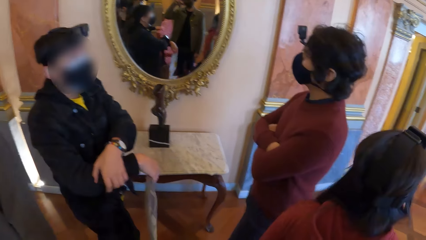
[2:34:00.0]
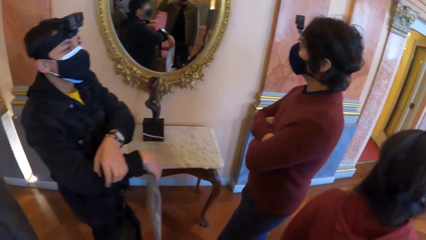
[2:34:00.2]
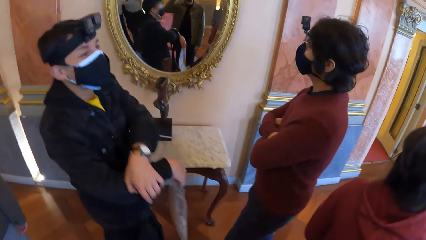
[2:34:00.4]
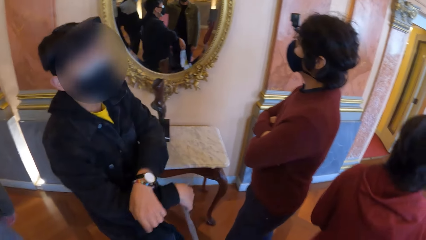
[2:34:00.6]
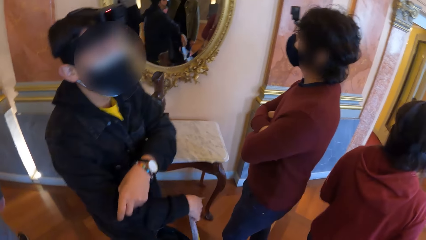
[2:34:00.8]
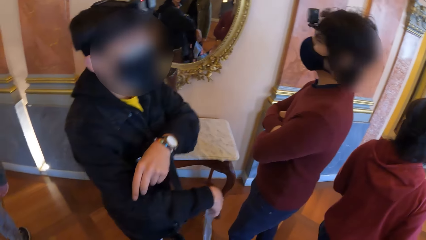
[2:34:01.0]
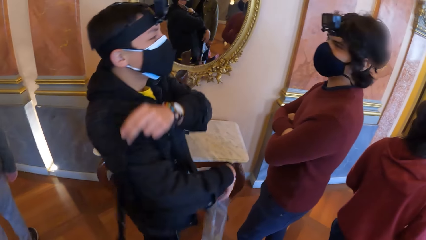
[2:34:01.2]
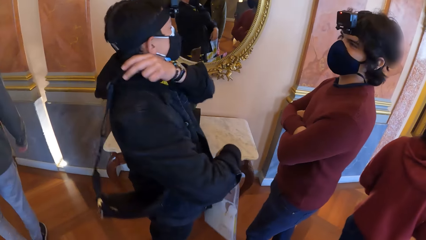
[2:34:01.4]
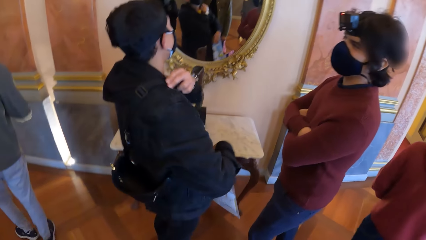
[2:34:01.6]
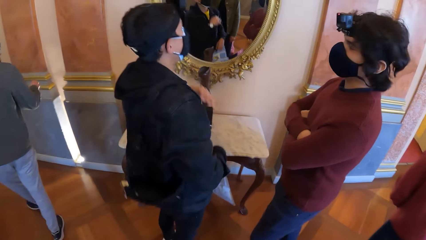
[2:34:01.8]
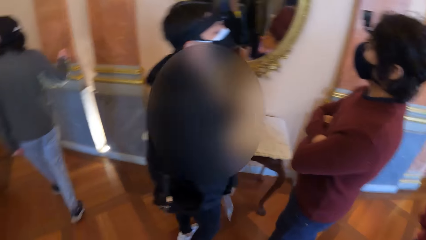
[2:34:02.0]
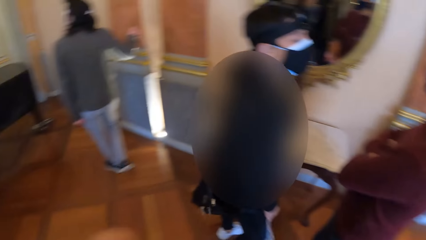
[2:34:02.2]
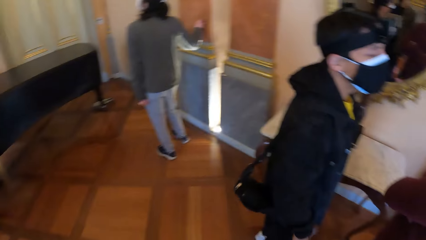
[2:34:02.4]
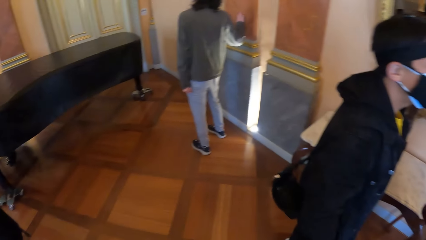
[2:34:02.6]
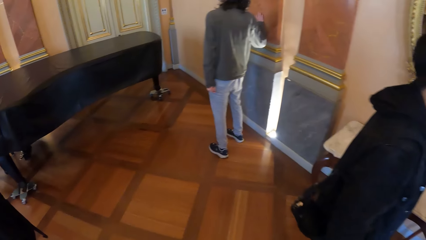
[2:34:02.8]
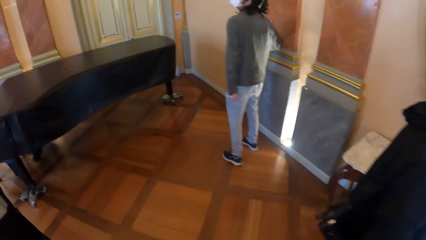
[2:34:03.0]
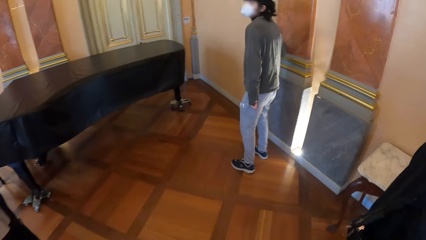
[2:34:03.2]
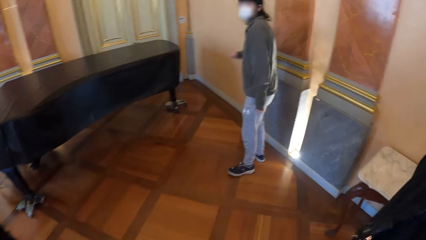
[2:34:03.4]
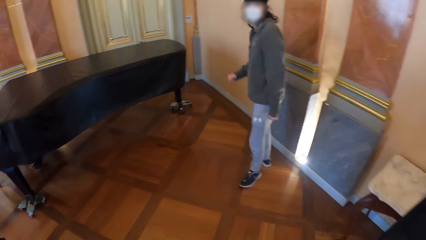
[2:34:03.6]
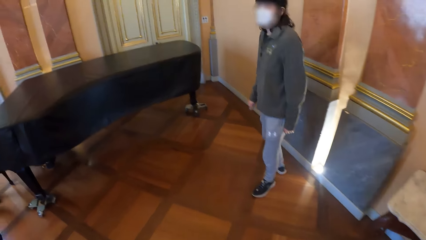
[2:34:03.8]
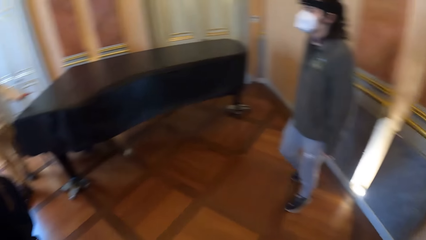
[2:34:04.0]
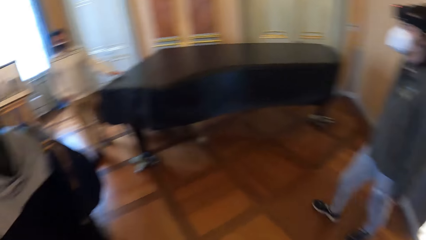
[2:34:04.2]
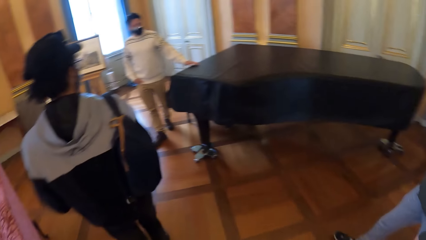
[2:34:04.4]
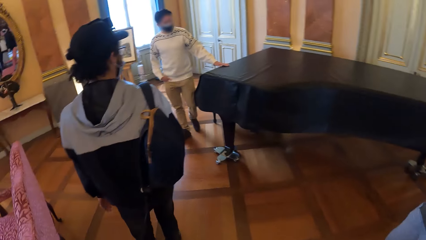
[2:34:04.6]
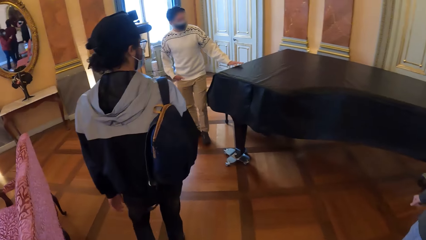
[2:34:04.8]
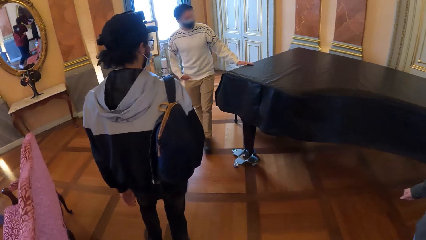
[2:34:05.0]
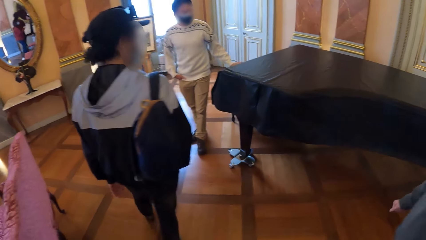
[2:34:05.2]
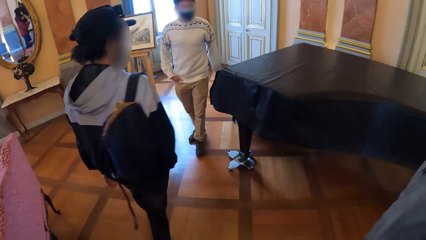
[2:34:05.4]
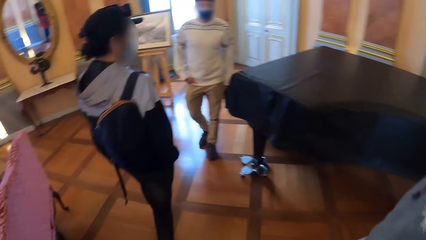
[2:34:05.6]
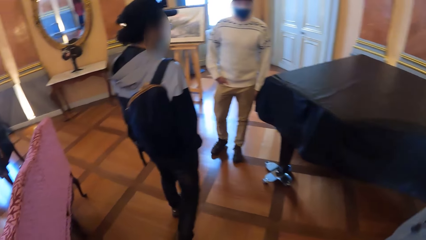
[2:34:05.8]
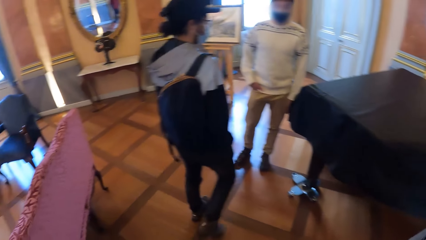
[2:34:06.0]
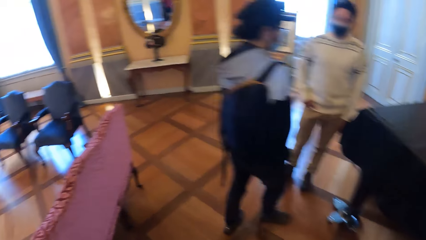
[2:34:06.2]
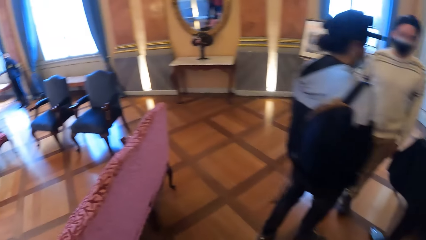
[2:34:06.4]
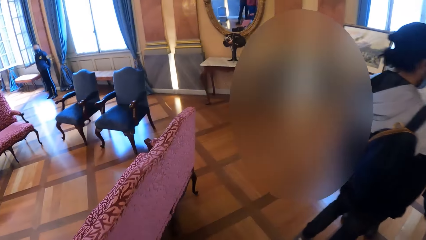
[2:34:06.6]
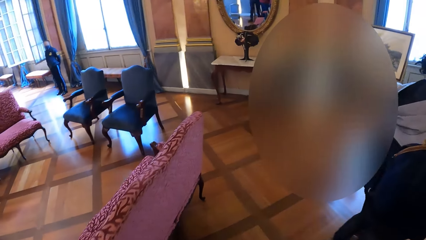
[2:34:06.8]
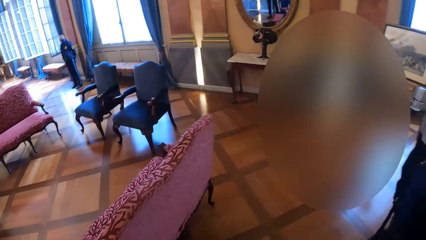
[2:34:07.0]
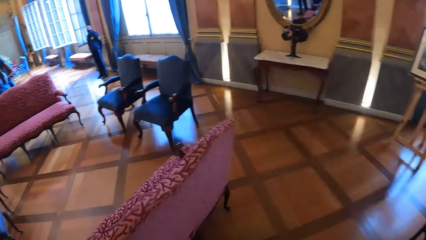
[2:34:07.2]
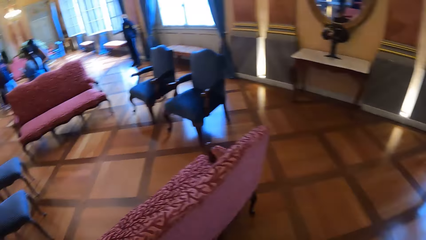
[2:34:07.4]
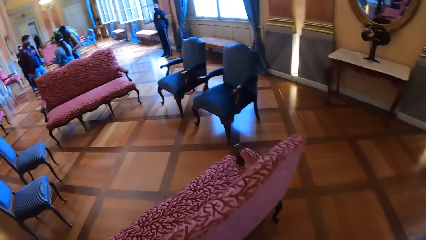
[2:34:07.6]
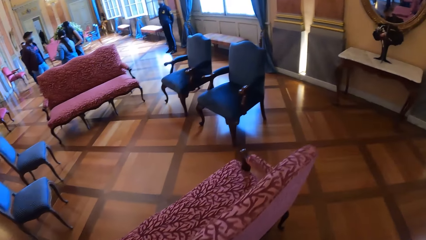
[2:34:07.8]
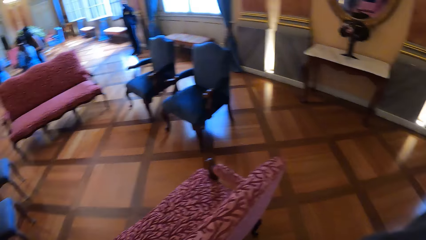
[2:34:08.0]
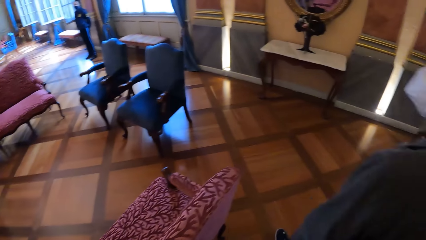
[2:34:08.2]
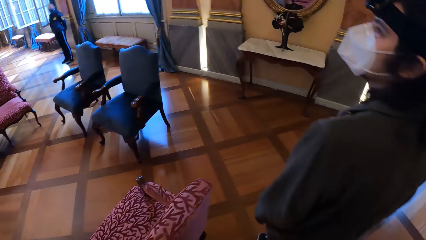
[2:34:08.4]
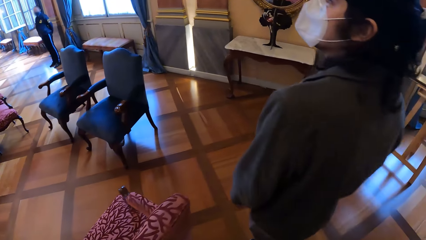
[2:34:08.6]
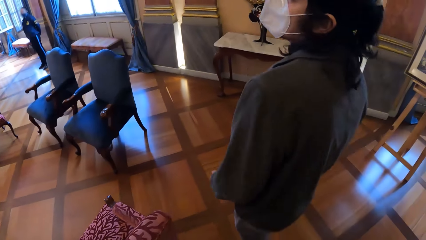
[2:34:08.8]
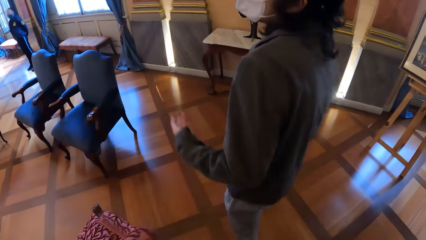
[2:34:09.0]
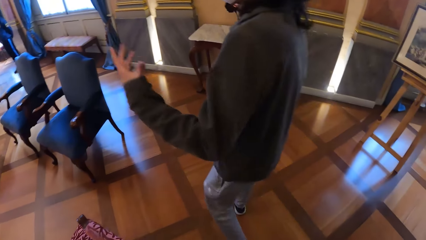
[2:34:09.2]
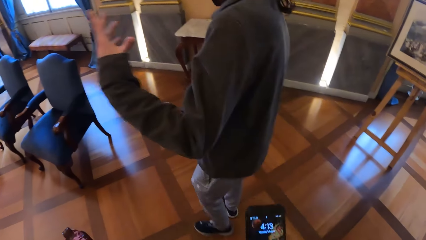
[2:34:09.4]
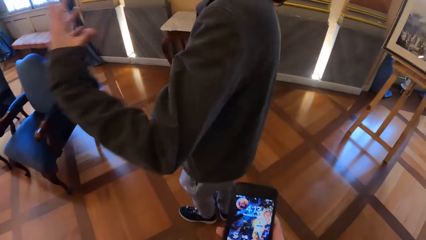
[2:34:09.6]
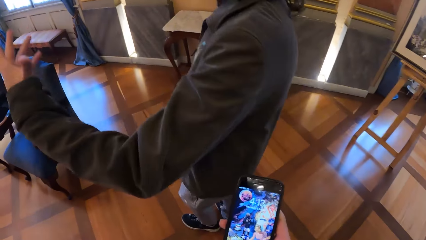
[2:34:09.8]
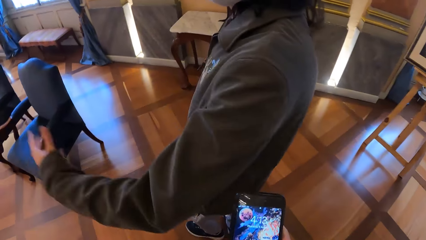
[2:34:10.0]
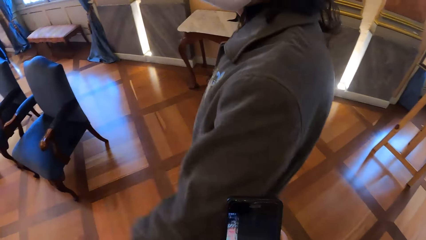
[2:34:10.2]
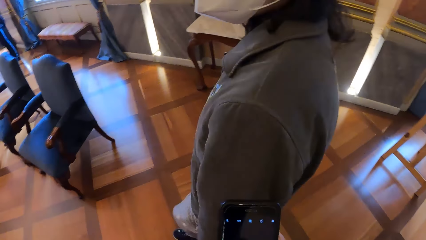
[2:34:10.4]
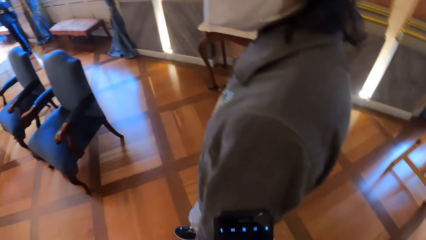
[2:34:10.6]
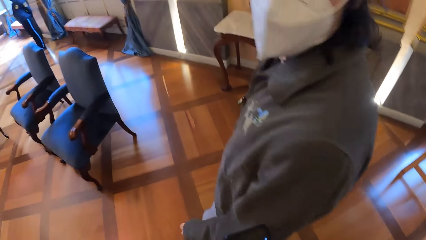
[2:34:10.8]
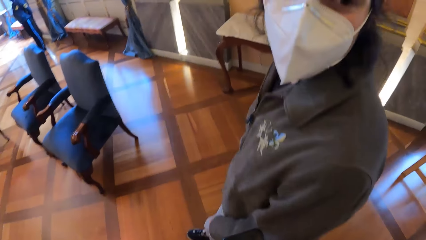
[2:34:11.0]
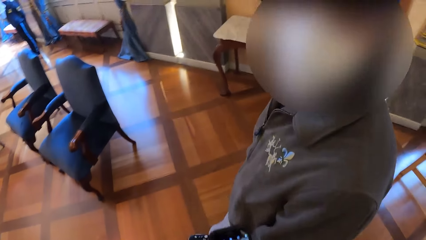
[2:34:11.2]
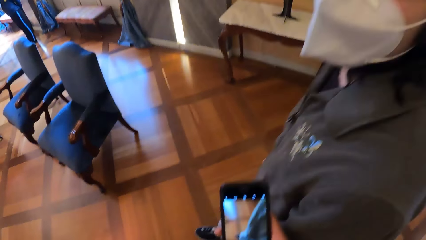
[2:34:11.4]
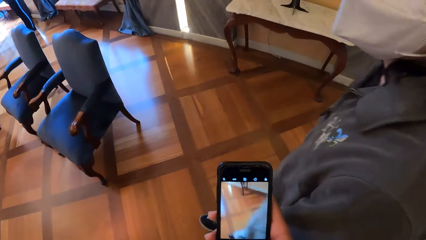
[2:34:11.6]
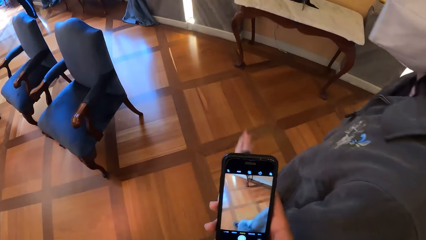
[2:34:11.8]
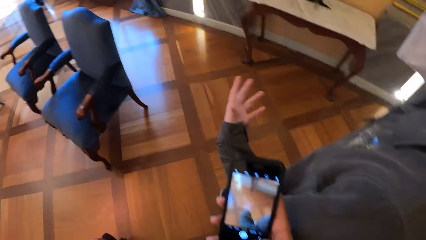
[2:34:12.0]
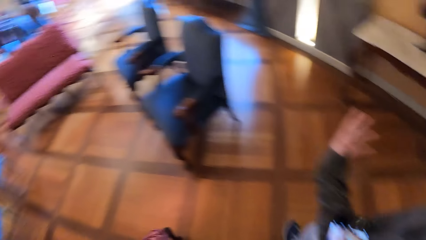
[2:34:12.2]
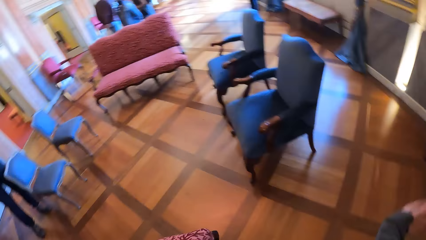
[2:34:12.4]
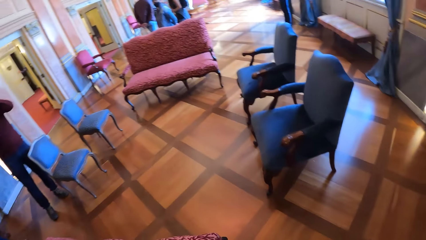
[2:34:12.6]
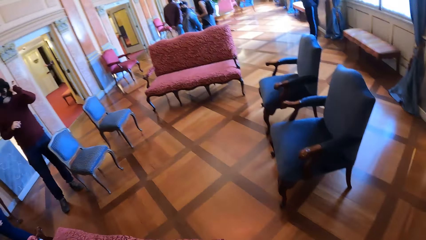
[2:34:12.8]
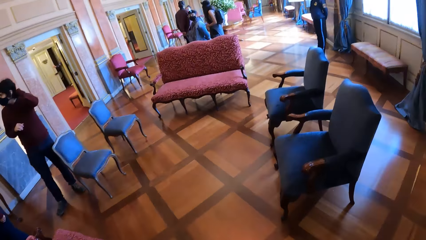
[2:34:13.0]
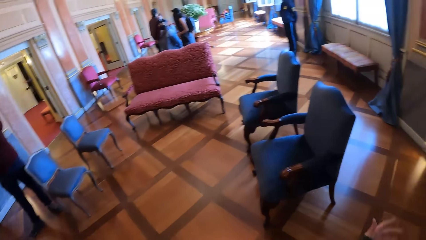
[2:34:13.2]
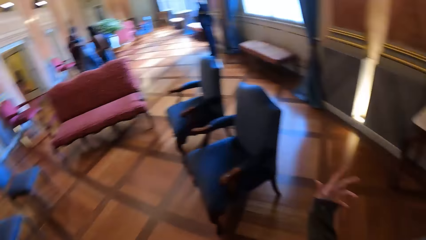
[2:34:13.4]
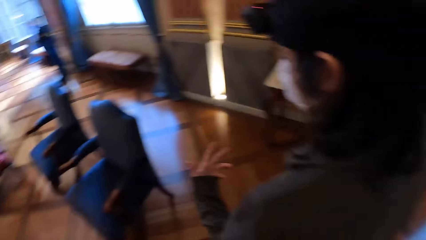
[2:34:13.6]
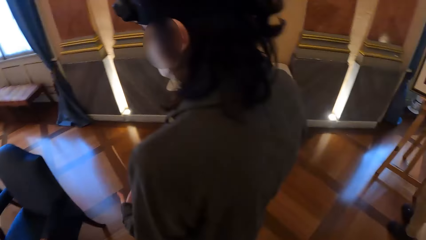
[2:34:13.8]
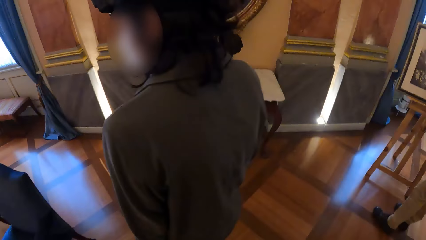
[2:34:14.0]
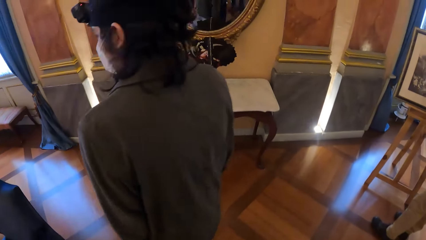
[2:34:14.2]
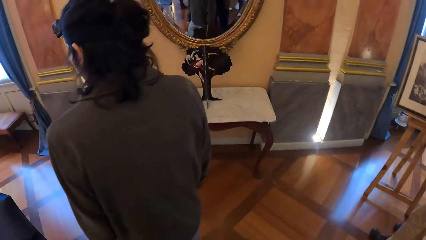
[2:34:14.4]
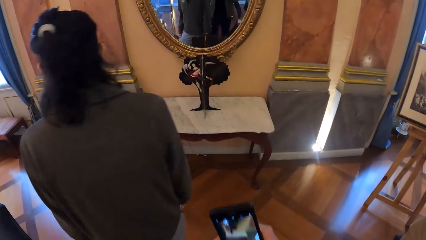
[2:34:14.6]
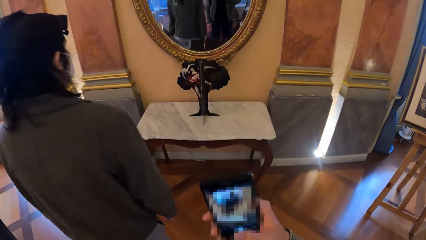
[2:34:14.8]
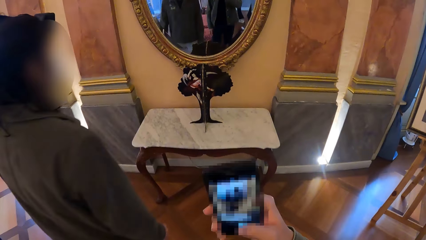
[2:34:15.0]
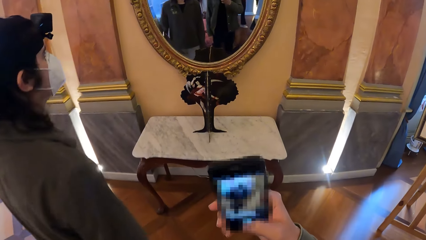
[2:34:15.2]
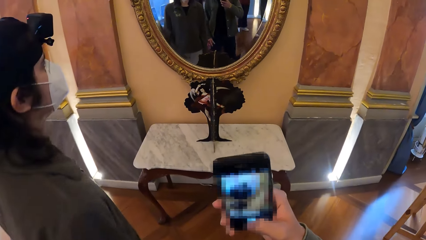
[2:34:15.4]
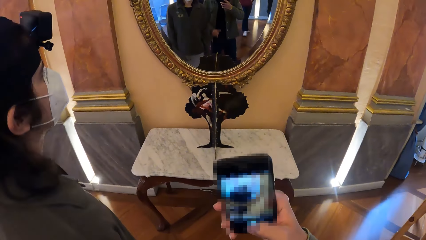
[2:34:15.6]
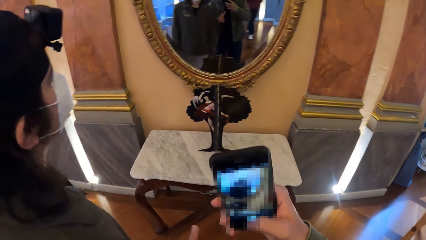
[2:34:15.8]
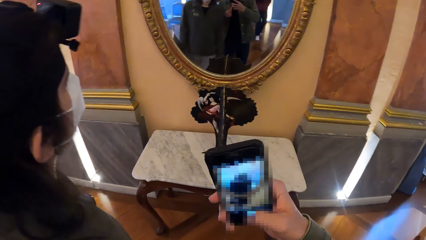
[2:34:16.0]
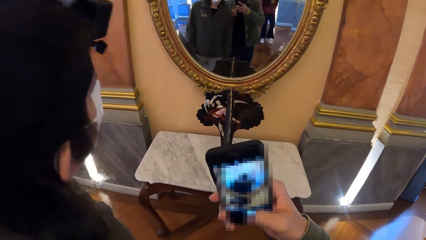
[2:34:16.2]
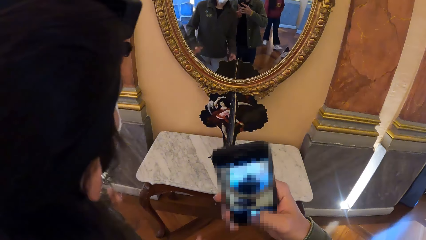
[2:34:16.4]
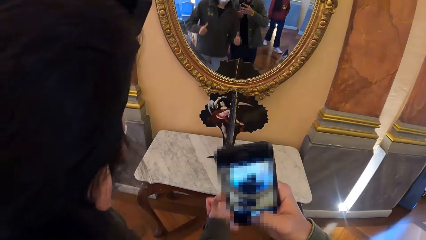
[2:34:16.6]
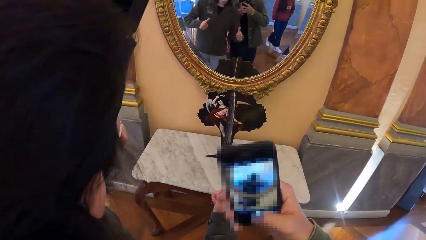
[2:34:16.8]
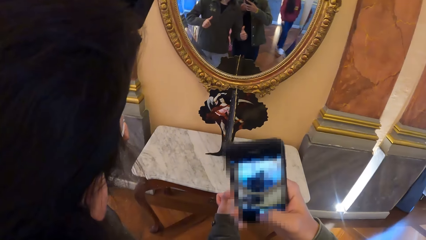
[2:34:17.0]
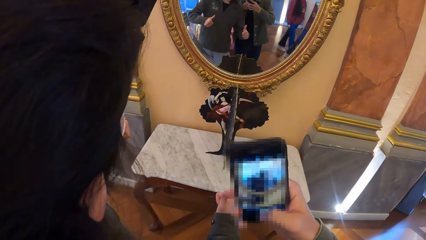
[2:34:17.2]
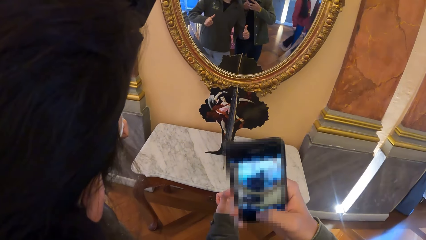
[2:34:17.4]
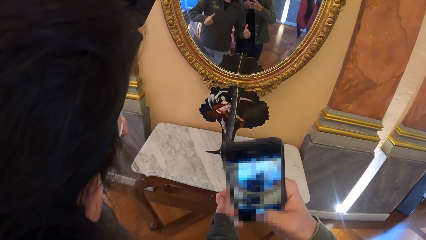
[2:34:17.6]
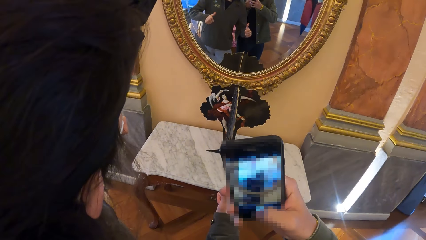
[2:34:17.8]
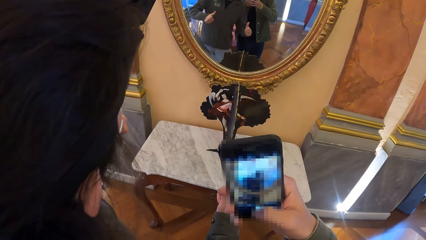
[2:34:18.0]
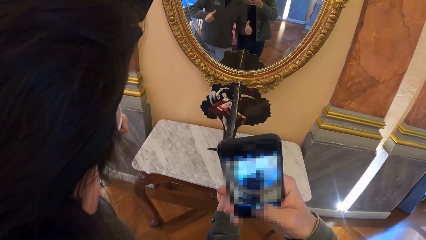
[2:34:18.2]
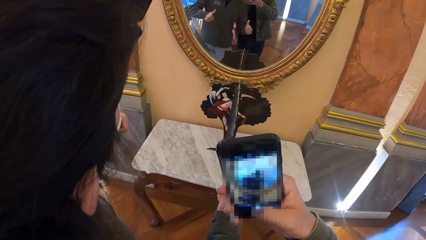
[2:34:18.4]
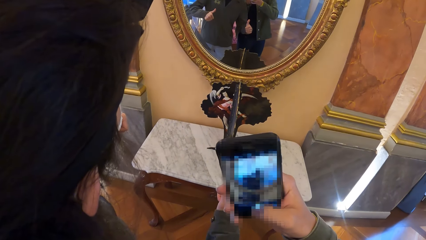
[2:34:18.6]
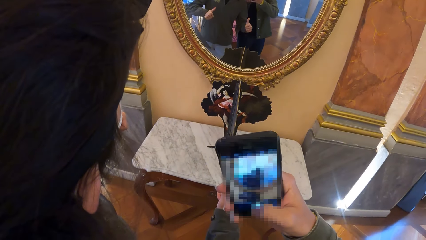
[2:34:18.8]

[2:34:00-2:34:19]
The camera wearer walks towards a mirror. He looks around. A man gesticulates with his left hand. The camera wearer holds a phone in his right hand and operates the phone in his right hand. He looks around. He snaps a picture in the mirror with the phone in his right hand. He gesticulates with his left hand. He uses his phone. The man gesticulates with both hands.
